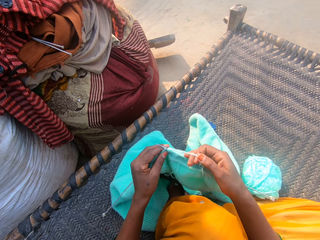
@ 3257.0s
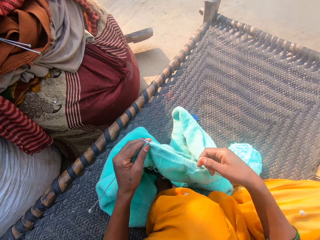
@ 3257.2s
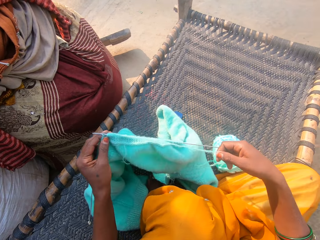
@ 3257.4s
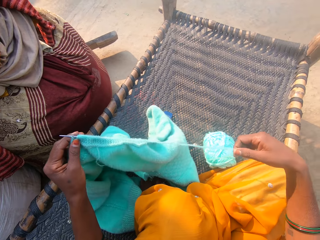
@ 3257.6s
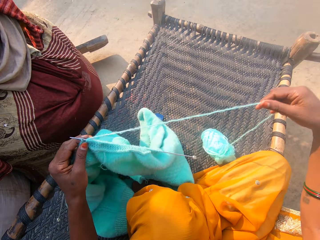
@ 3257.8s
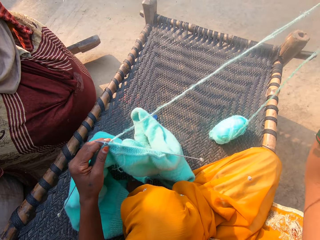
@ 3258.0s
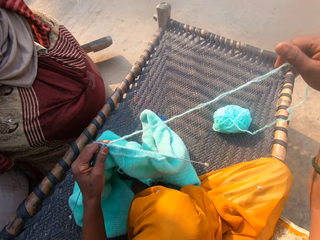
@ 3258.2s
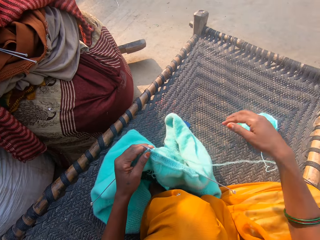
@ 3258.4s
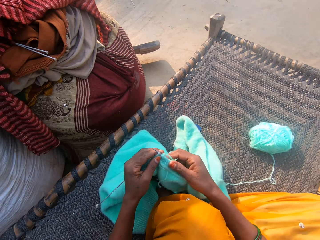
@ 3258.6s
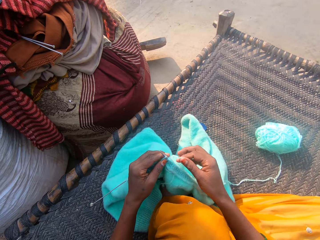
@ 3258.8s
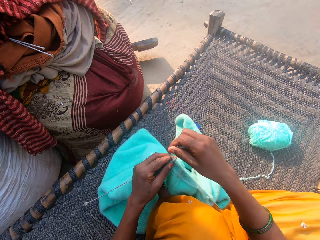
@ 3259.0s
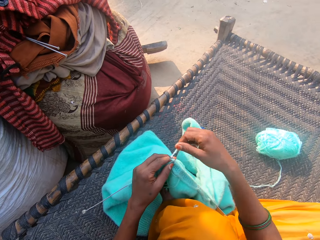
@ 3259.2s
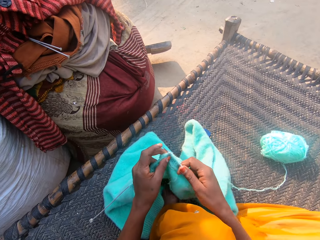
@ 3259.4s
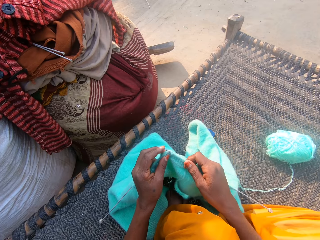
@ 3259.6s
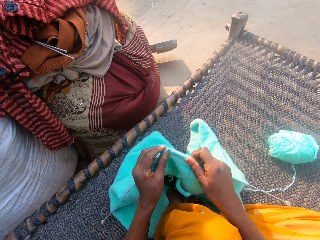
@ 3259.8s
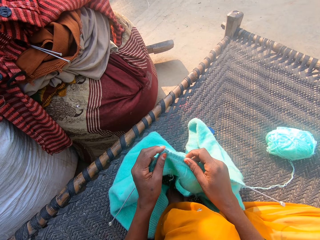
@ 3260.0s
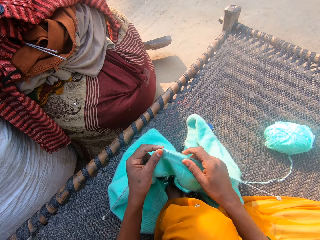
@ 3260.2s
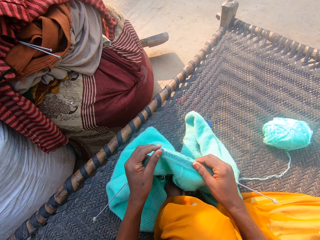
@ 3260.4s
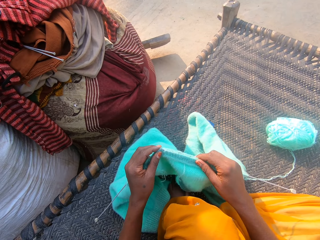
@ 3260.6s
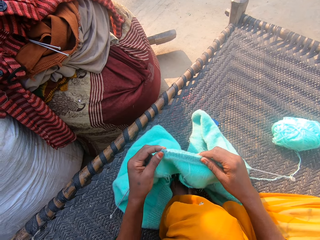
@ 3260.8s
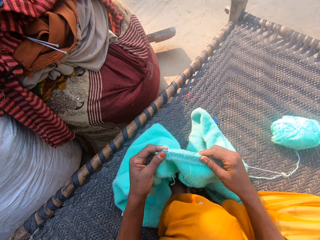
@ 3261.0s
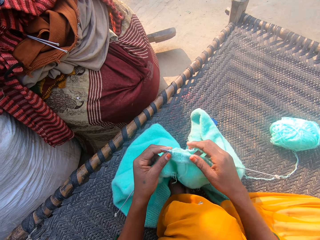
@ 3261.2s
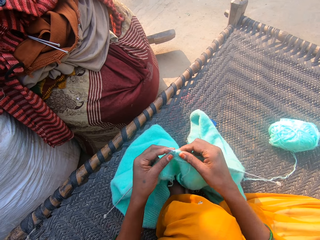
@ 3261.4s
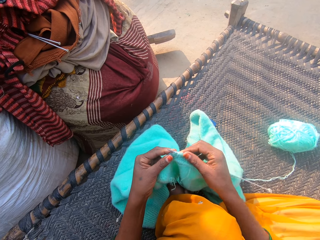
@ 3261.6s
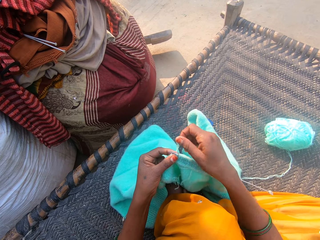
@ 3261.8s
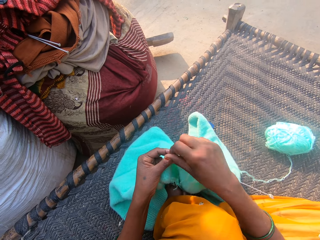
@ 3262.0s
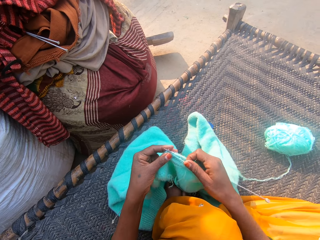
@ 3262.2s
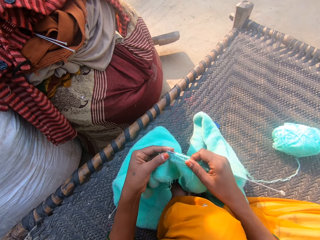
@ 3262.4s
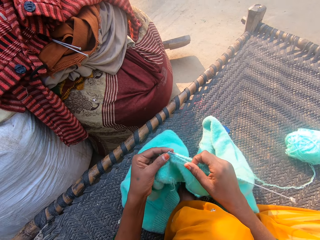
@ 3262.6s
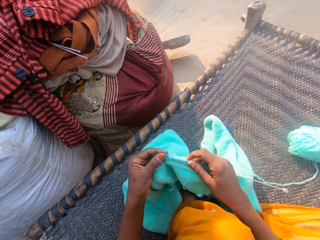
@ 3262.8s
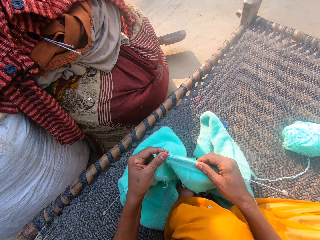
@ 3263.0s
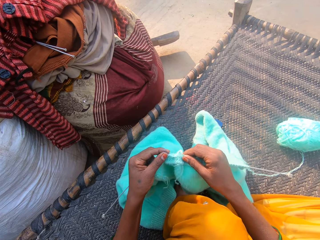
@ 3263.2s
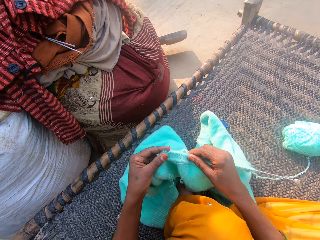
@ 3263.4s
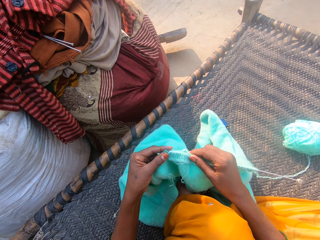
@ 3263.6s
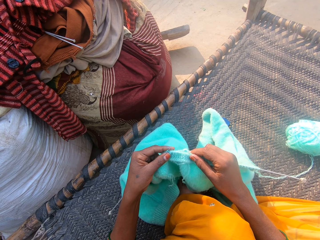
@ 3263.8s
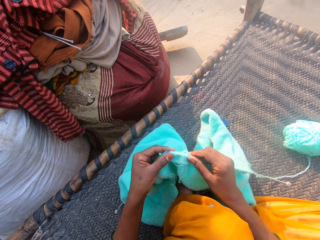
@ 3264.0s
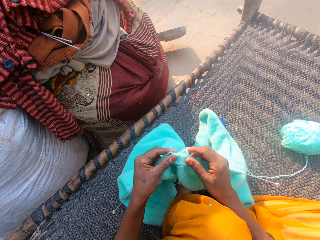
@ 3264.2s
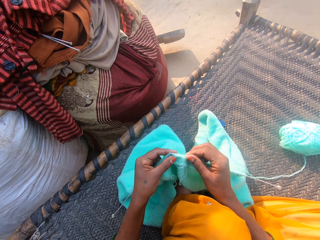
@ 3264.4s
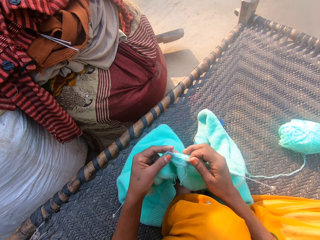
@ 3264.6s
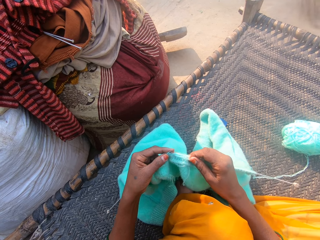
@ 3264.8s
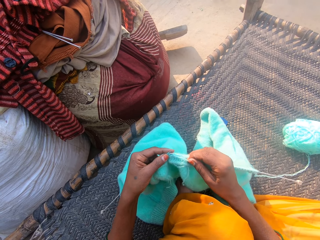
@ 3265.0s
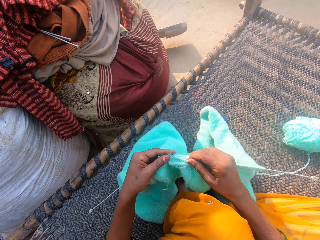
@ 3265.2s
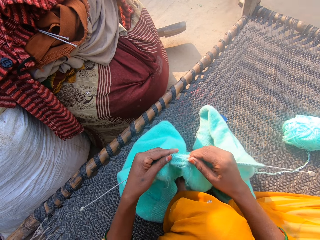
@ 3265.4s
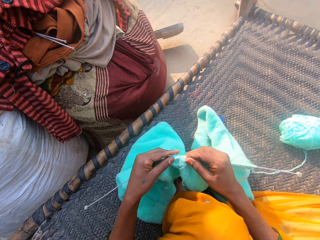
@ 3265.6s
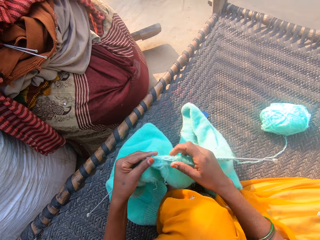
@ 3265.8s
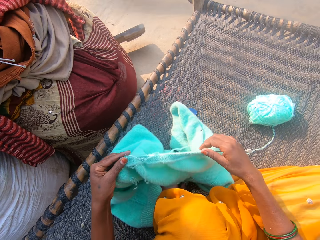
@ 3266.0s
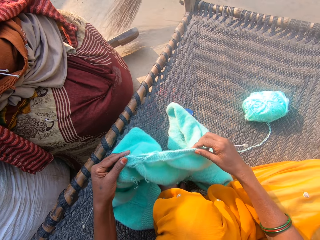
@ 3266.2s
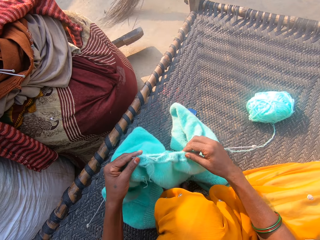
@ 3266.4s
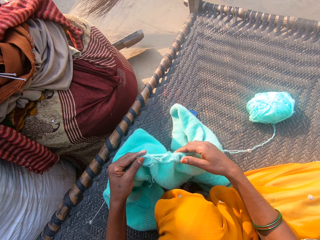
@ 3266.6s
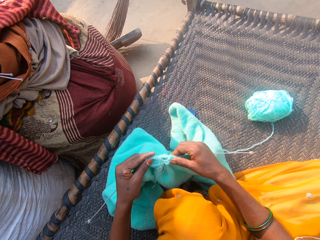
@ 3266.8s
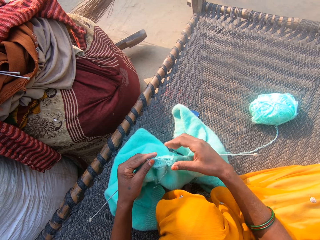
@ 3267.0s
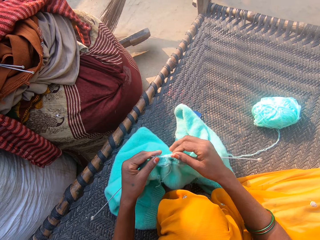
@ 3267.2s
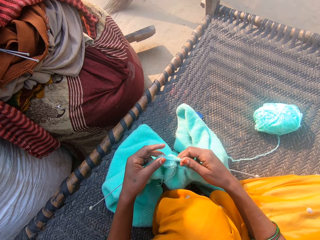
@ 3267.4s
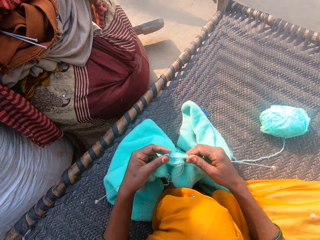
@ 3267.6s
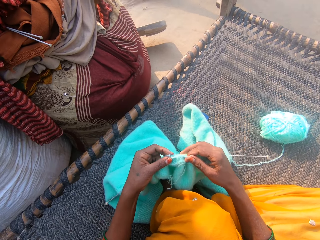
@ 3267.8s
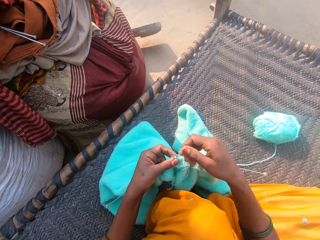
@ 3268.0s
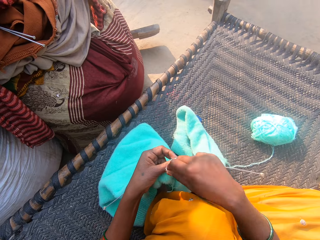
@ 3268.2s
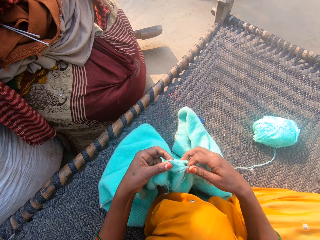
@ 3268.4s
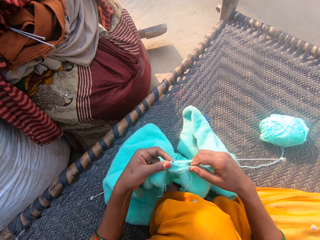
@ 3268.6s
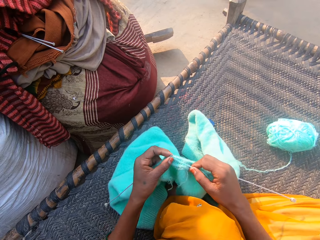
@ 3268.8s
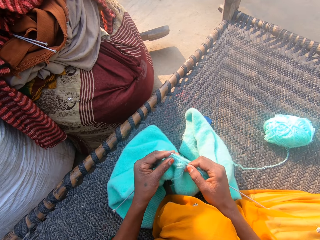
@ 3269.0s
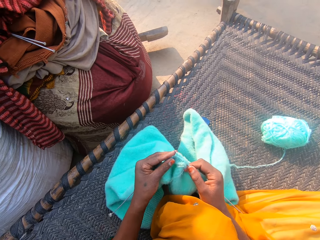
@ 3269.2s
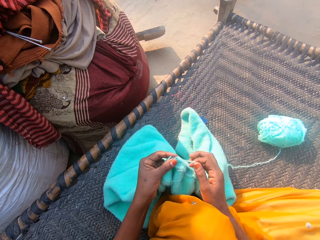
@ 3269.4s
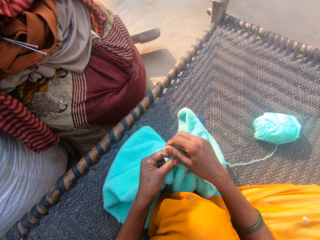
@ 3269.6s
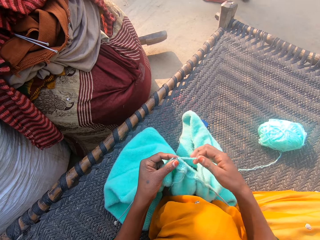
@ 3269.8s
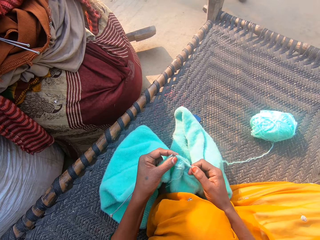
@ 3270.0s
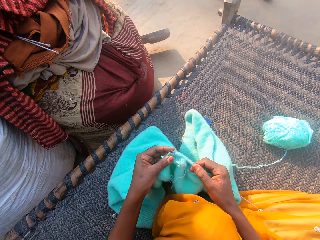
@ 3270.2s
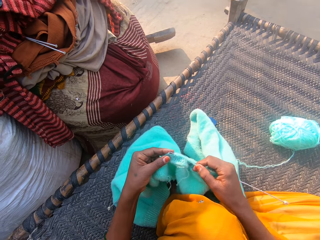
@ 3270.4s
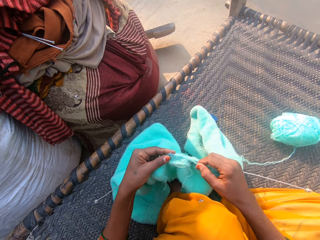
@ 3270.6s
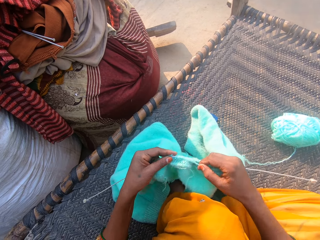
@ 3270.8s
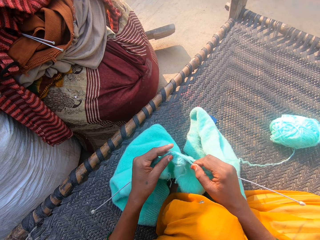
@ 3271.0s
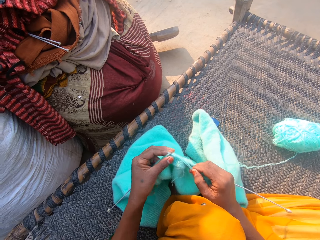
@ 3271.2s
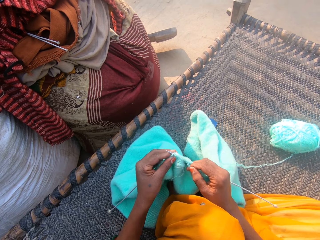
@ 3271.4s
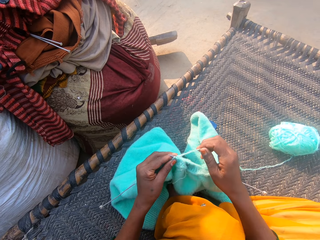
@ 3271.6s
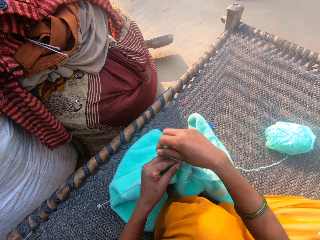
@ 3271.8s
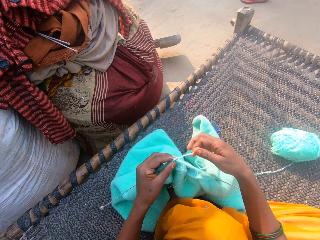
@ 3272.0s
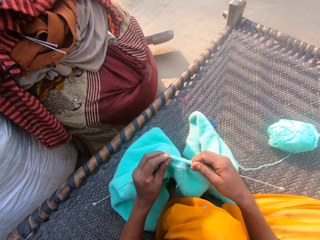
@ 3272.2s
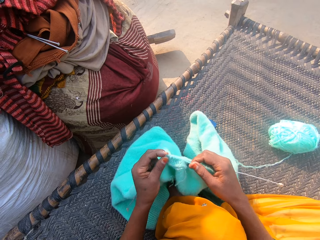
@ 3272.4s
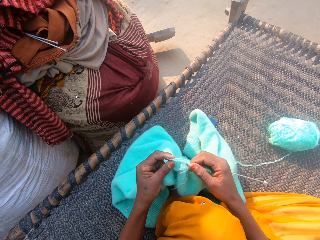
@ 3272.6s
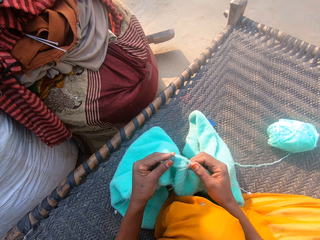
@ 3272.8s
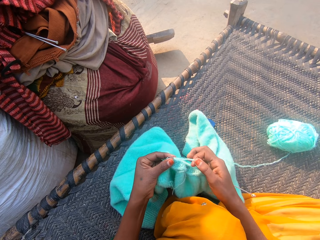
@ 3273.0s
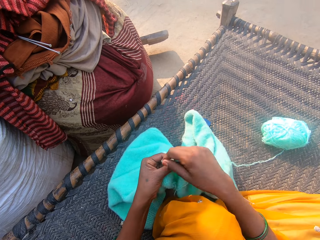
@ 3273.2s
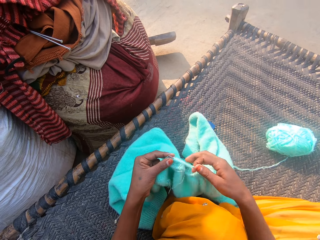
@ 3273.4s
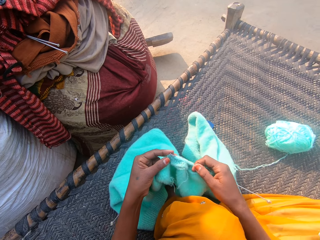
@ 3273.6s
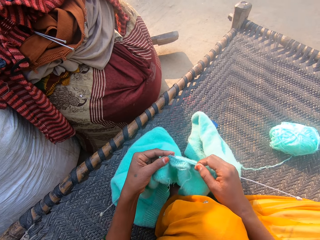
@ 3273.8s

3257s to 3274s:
The camera wearer adjusts the wool with her right hand. She pulls the thread. She knits the cloth with the needles and the wool. She adjusts the cloth on the needle with her right hand. A boy sweeps the floor with a broom. The camera wearer knits the cloth with the needles and the wool.

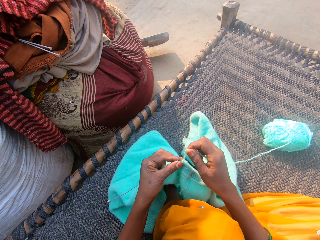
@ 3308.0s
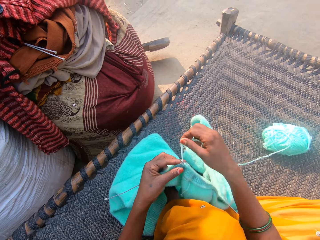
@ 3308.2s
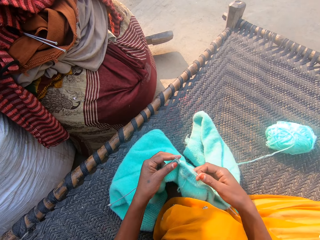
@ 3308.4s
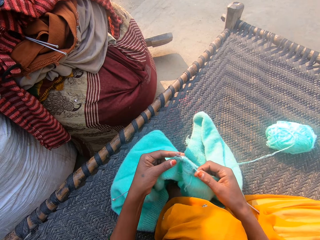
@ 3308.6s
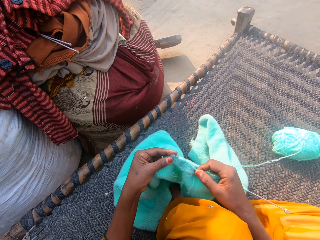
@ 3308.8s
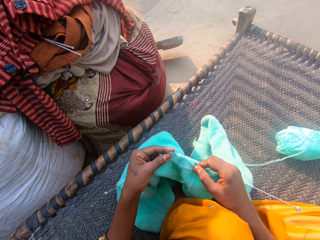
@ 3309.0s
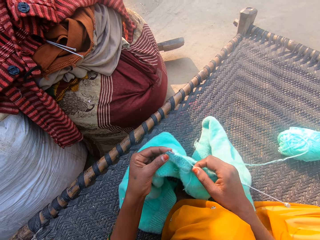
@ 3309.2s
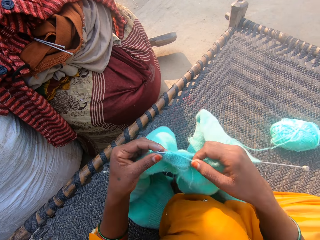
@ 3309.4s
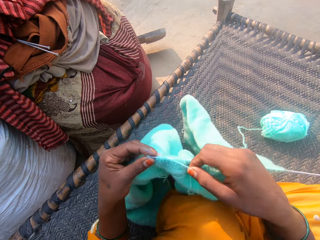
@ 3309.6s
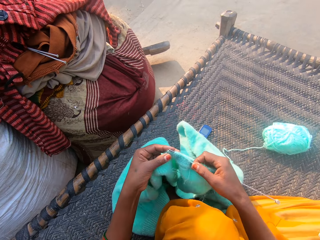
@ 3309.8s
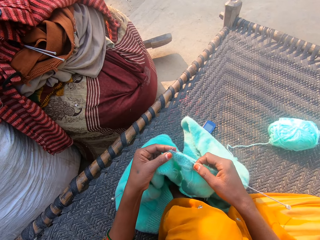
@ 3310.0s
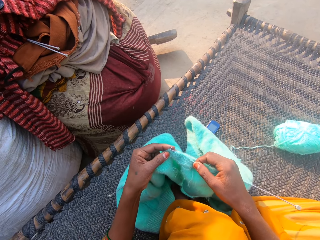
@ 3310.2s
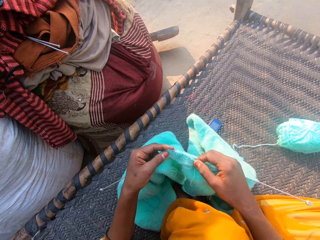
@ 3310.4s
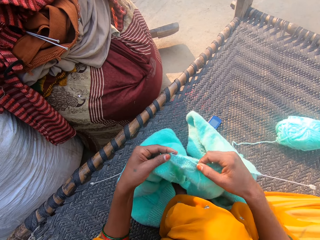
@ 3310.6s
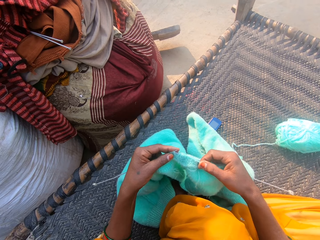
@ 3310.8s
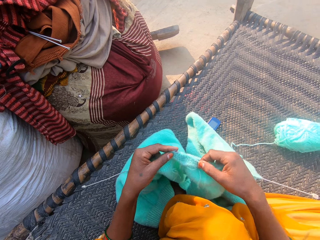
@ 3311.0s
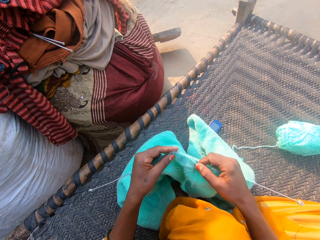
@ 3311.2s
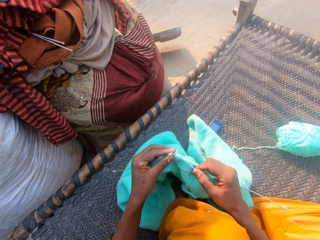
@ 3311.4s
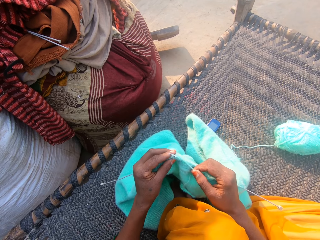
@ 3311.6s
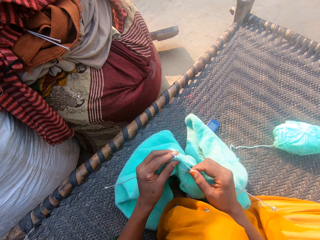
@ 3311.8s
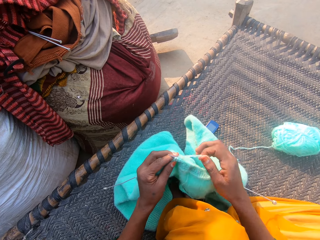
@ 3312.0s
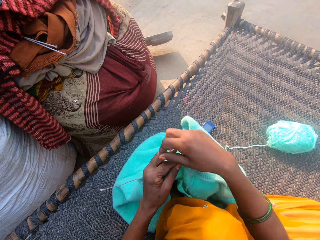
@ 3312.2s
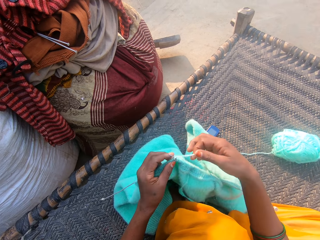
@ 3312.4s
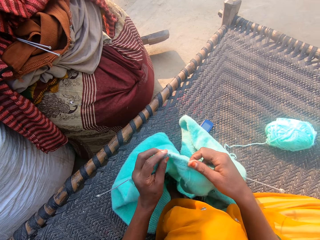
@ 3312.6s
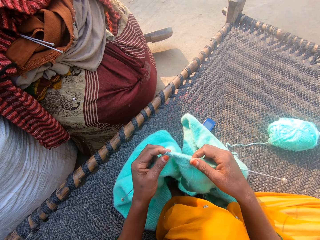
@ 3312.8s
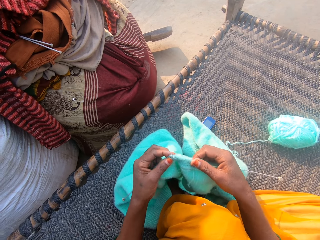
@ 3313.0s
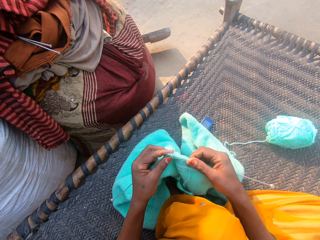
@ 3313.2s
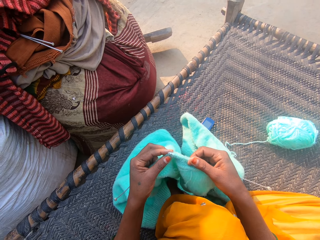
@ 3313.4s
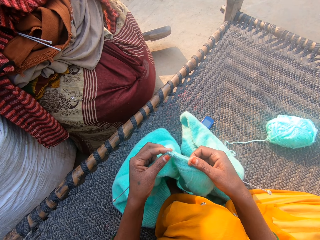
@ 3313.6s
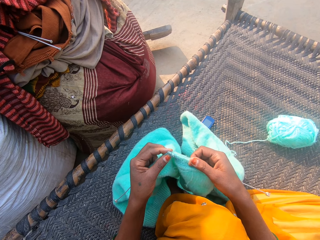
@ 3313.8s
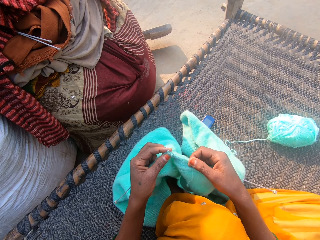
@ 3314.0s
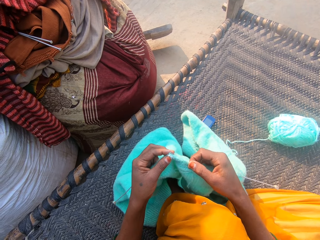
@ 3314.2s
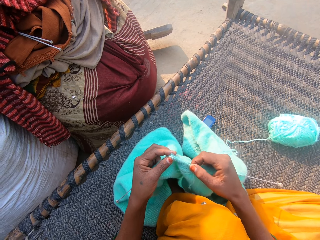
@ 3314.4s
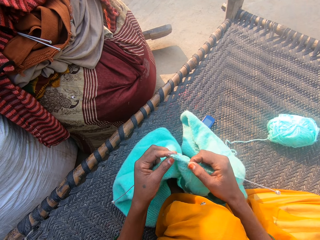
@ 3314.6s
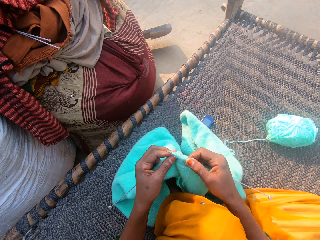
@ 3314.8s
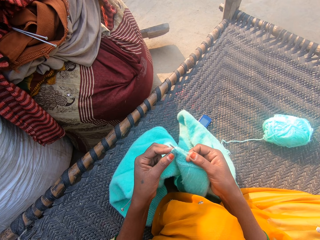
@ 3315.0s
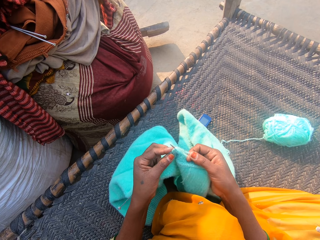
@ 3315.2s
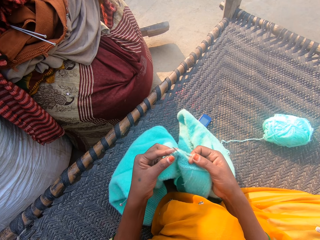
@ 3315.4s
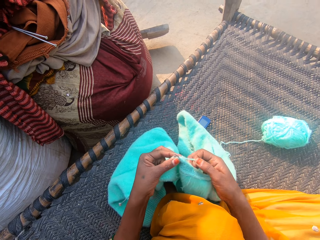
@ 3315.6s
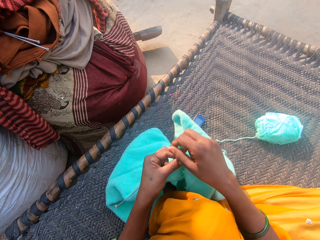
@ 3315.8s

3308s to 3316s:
The camera wearer lifts the cloth. They adjust the cloth. They knit the cloth with the needles and the wool.
